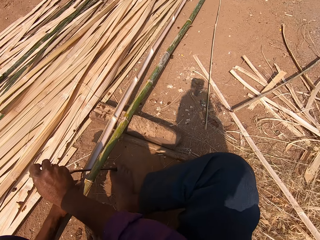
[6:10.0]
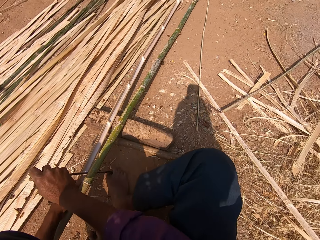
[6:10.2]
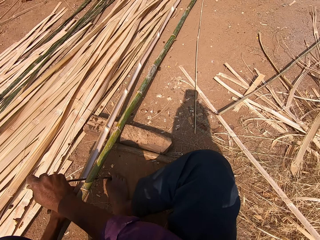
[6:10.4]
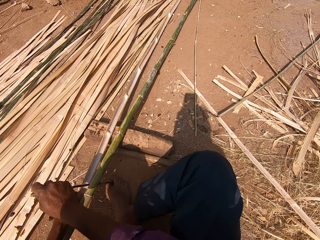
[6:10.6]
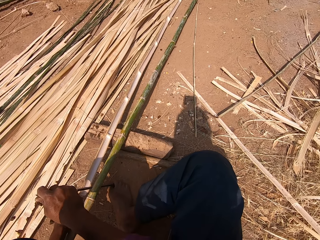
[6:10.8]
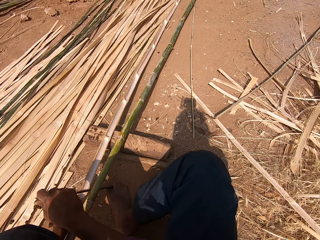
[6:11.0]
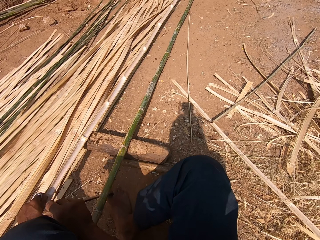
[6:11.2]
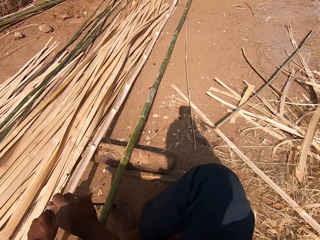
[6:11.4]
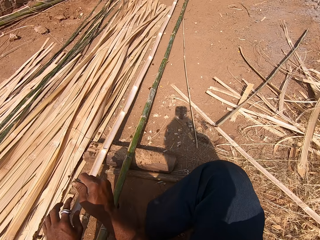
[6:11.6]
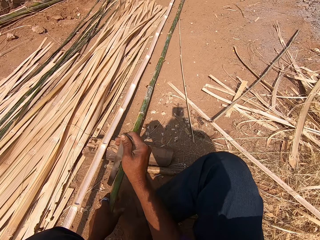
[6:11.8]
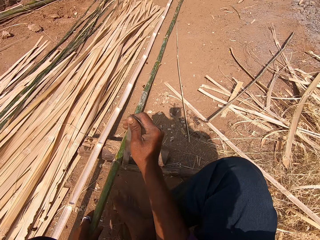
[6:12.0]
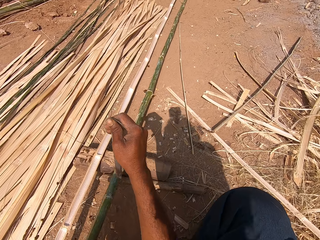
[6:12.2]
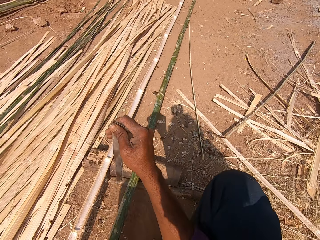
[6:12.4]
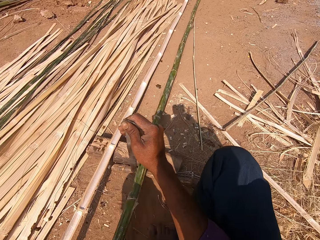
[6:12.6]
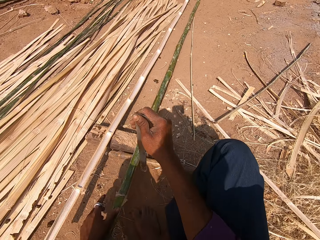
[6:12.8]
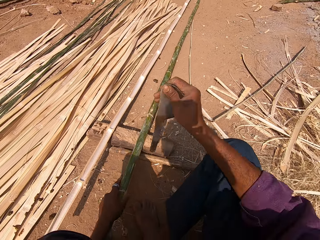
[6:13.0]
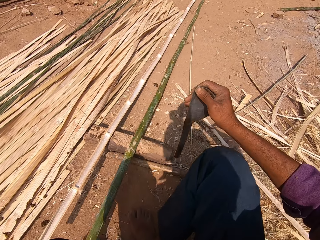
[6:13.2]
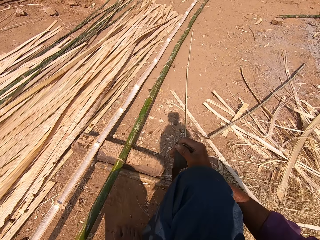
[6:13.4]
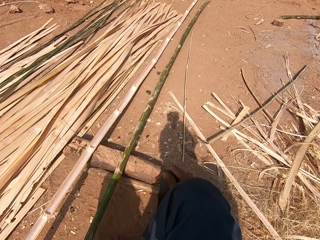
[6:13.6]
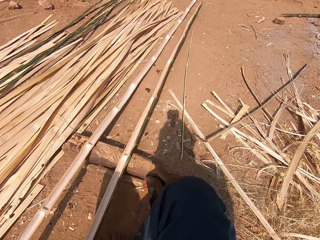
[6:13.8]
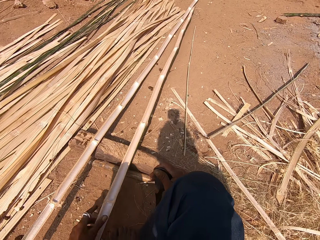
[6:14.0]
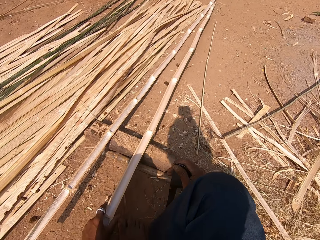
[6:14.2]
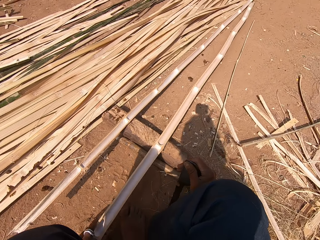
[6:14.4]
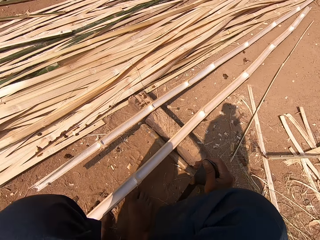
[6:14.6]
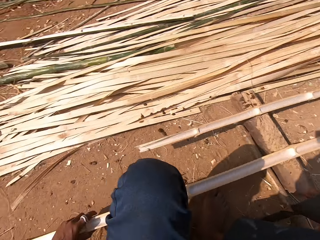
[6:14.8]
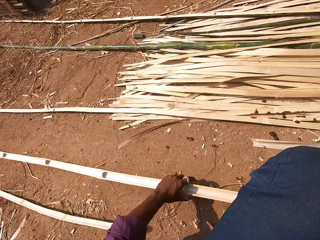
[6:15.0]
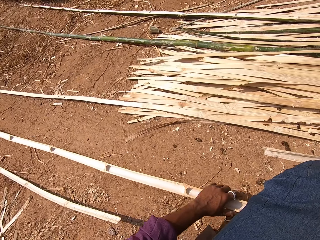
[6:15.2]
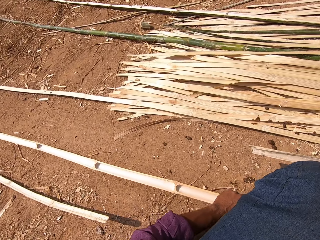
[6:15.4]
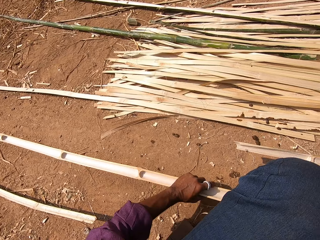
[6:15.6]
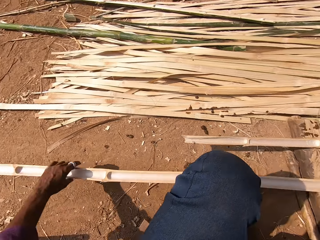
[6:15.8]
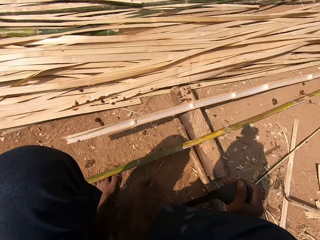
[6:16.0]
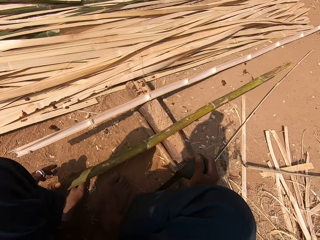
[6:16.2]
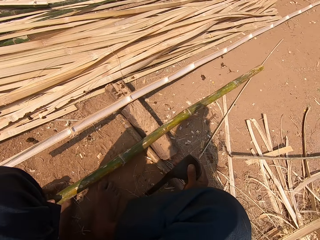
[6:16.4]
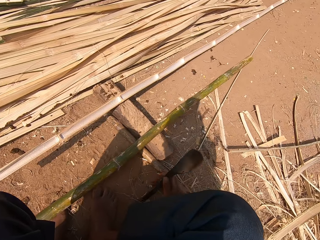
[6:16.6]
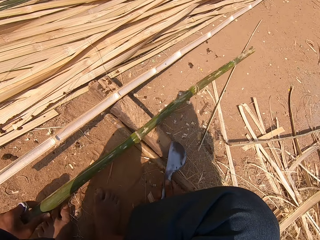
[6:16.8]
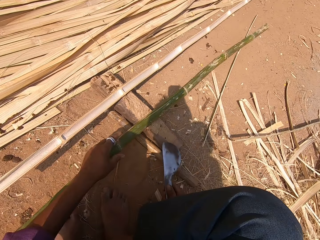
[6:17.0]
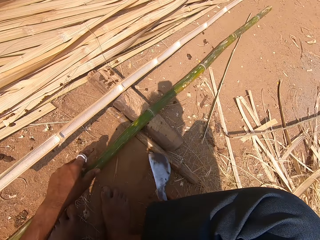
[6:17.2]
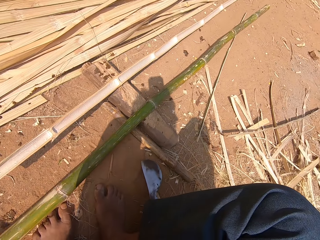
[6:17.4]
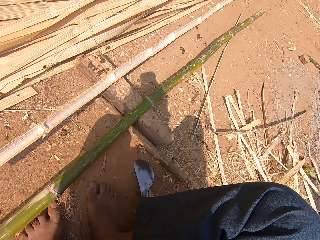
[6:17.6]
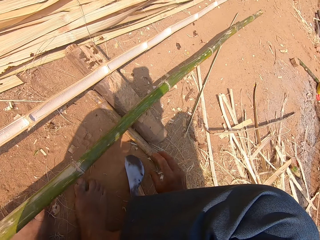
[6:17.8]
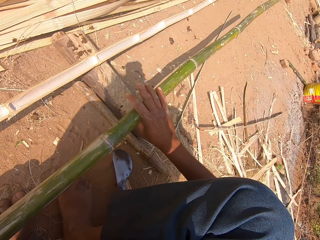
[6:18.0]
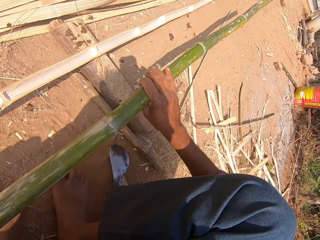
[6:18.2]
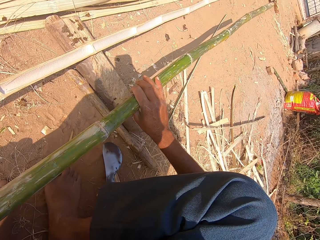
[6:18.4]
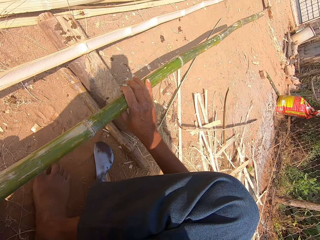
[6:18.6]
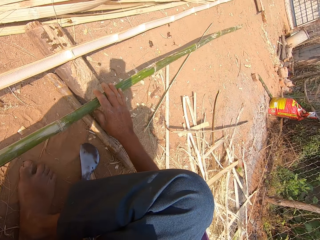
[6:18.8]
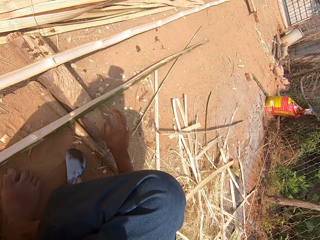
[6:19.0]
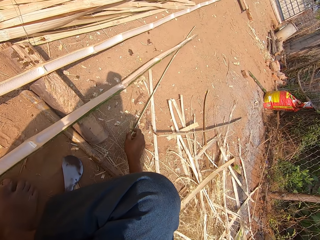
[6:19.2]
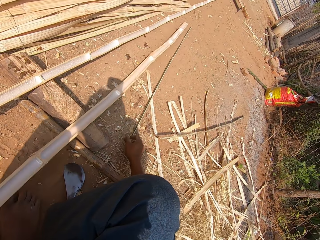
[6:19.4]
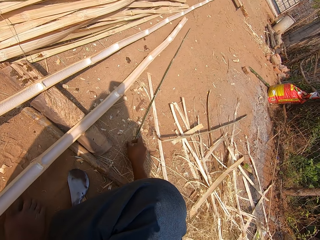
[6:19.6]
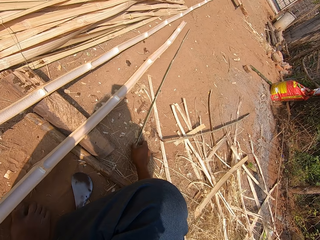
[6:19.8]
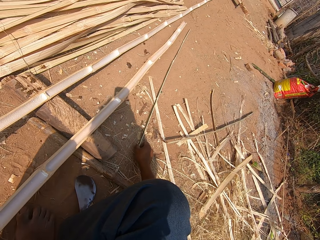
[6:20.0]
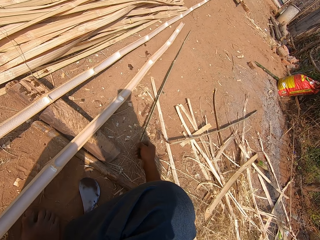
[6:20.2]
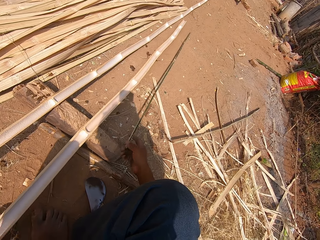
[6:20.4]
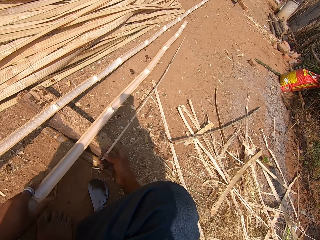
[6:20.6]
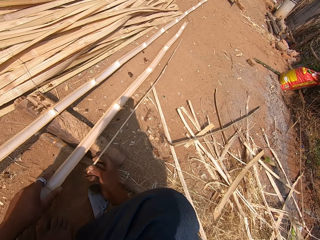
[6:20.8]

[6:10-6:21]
The camera wearer pulls the bamboo stick. They put the tool on the ground. They push the bamboo stick. They put the tool on the ground. They lift the bamboo. They pick up a bamboo stick.

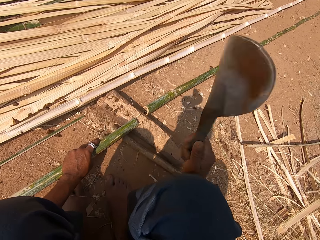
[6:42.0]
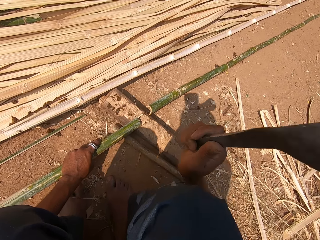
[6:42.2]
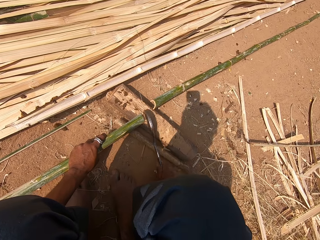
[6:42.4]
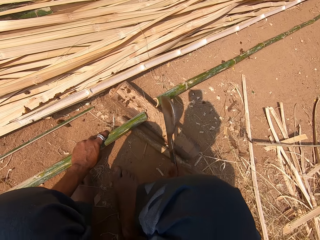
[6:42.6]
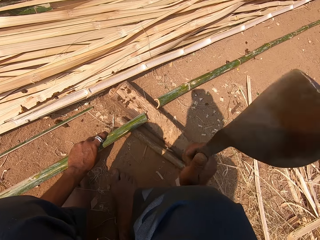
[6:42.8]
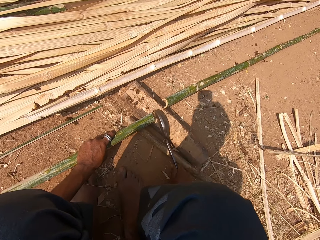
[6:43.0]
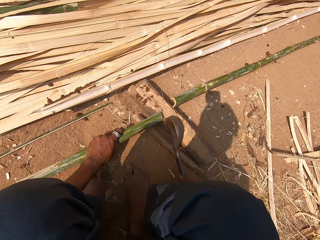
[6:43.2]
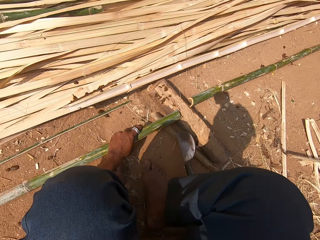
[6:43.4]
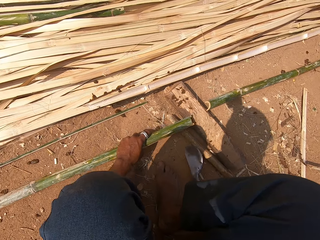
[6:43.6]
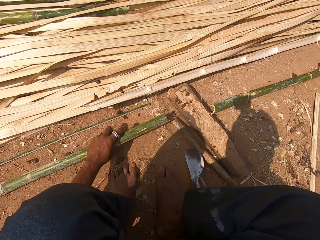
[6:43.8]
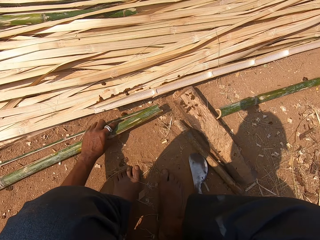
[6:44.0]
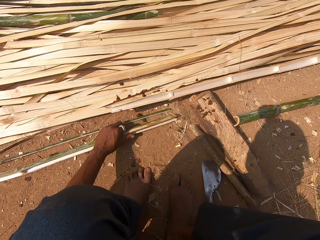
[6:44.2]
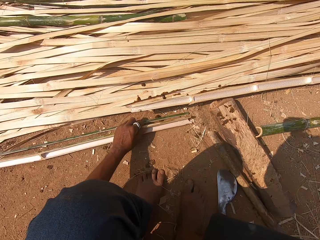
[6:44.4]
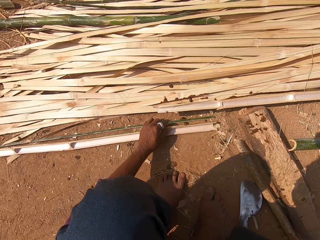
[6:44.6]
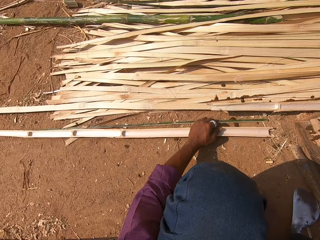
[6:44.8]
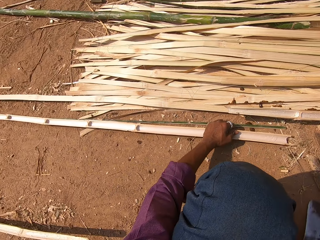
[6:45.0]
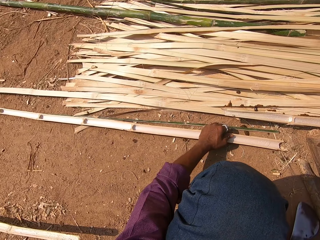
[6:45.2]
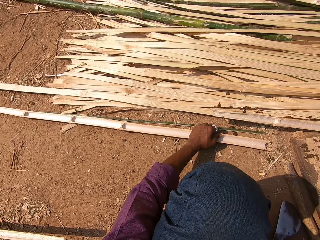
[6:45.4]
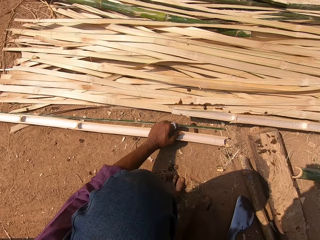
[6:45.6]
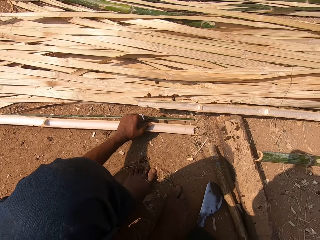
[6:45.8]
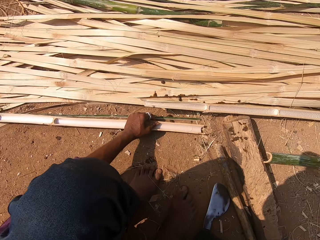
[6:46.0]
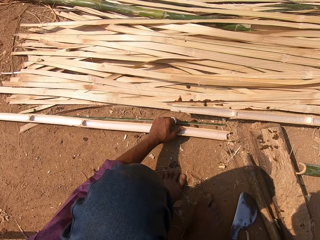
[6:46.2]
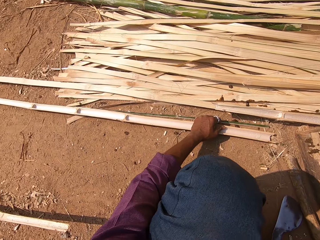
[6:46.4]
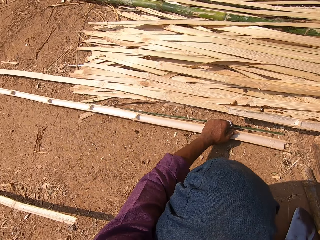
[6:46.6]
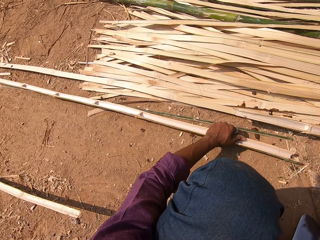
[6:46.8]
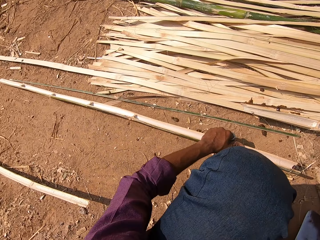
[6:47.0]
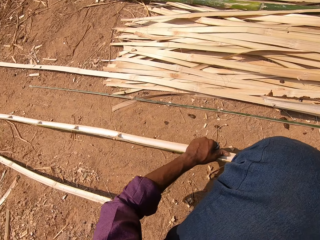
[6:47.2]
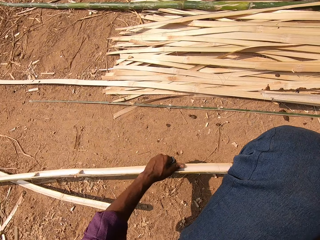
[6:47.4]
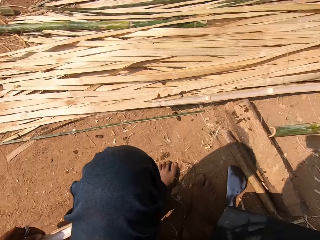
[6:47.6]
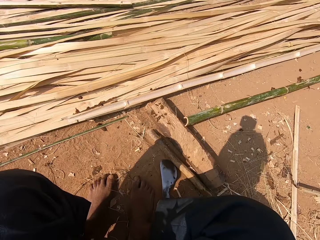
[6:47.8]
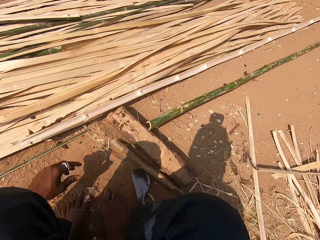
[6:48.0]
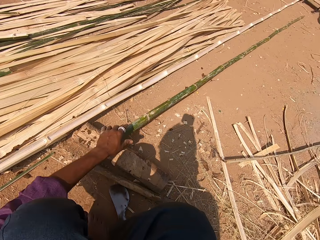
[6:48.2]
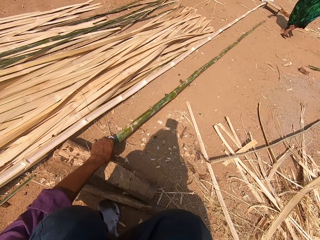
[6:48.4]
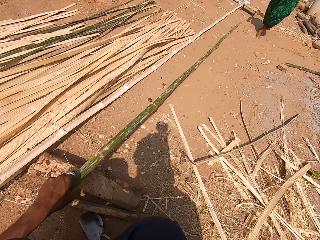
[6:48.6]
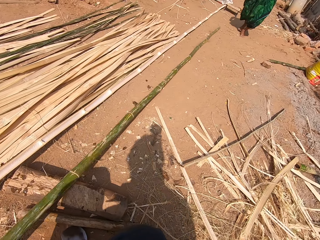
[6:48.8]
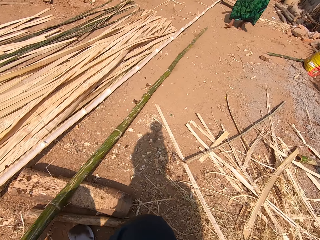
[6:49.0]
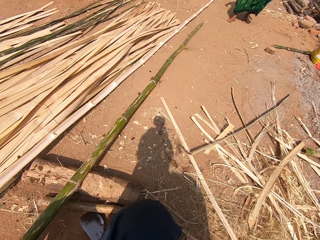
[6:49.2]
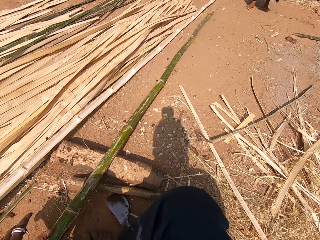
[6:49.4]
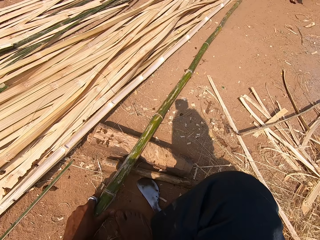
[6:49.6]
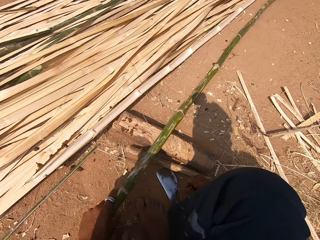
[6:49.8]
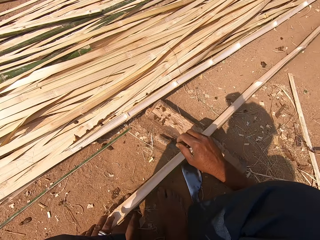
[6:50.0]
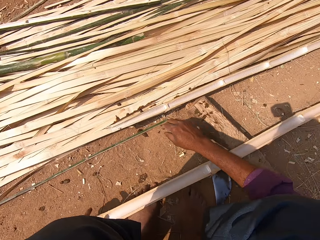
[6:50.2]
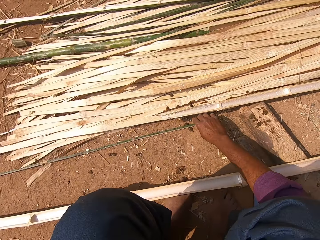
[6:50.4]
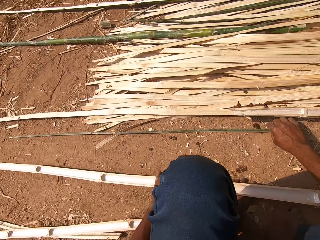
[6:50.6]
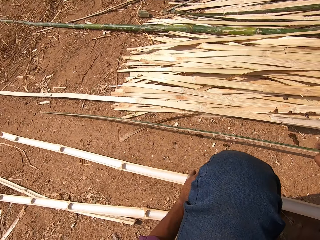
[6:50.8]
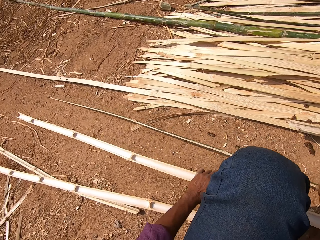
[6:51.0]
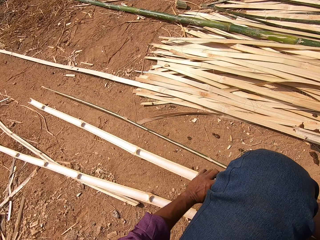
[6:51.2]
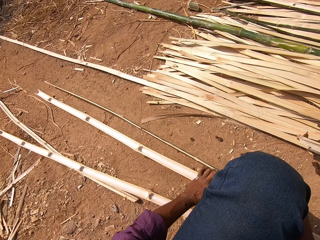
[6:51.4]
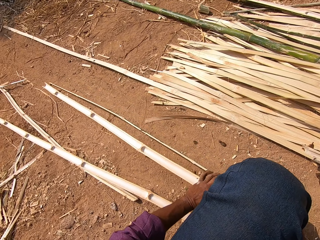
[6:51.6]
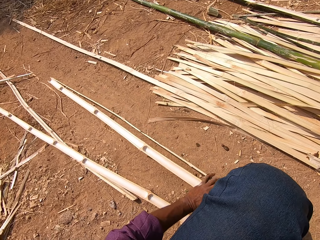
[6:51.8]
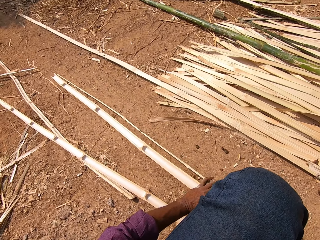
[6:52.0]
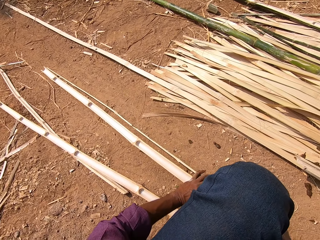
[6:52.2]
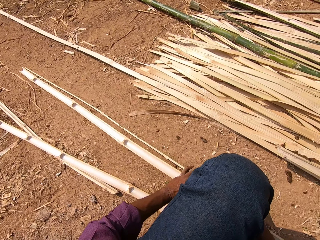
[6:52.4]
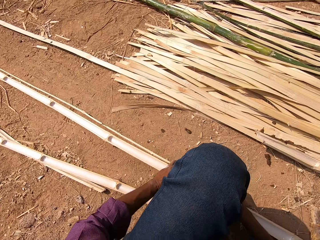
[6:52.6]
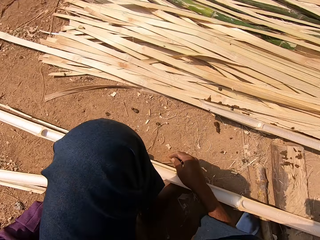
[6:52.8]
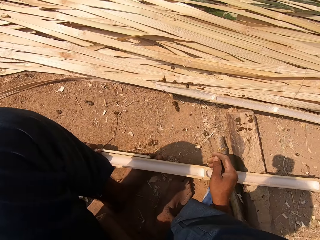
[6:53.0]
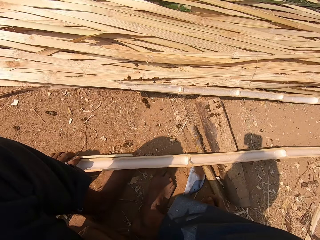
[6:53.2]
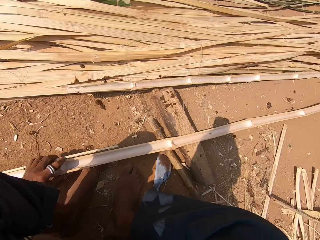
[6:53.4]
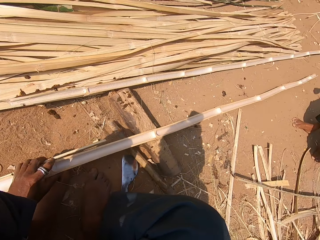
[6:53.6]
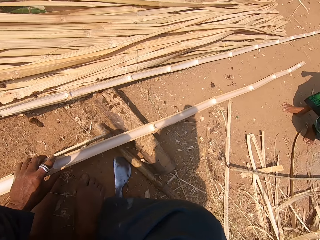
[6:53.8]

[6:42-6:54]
The camera wearer puts the tool on the ground. They measure the bamboo stick. They put down the bamboo stick. They put the bamboo stick aside. They take the bamboo stick. They pick up a bamboo stick. They pull the bamboo stick. They pick up a bamboo stick. They measure the bamboo stick. They push the bamboo stick.
